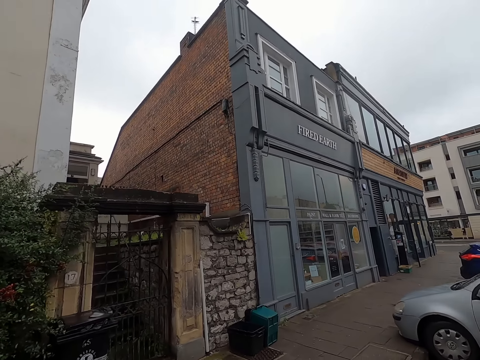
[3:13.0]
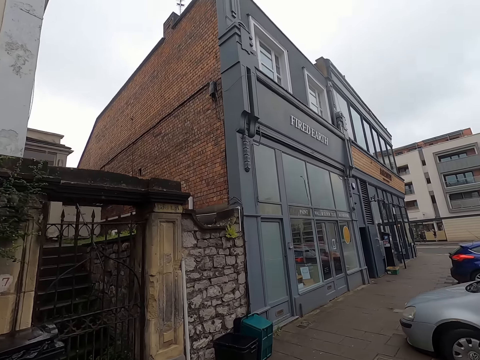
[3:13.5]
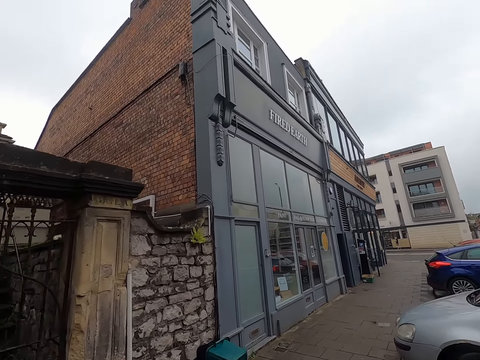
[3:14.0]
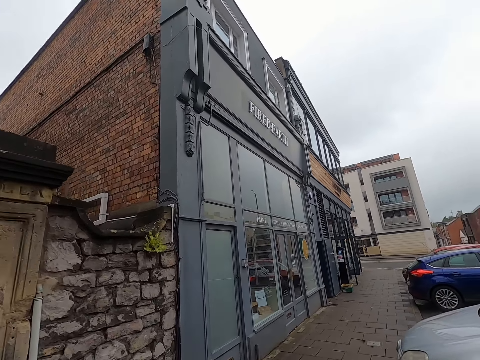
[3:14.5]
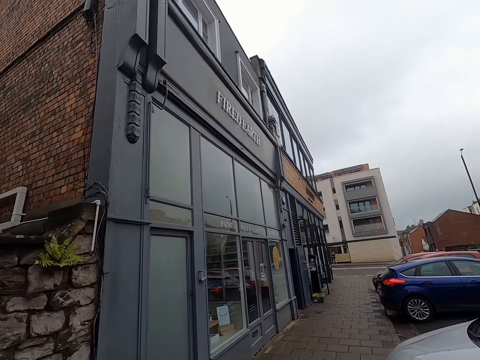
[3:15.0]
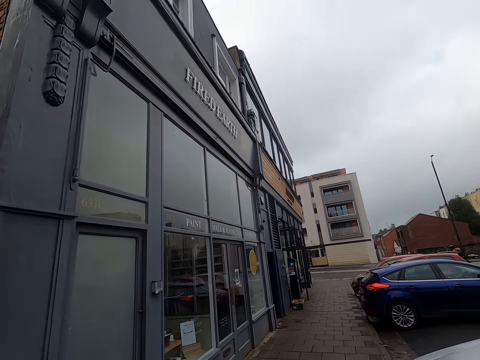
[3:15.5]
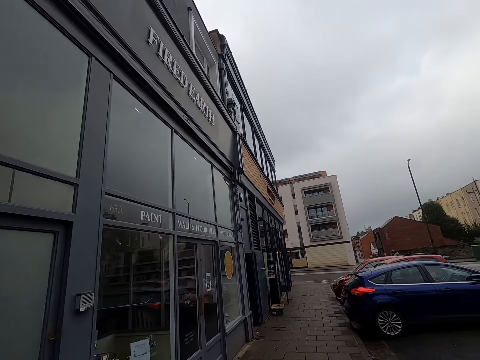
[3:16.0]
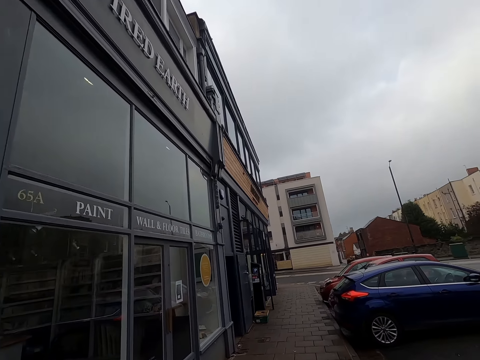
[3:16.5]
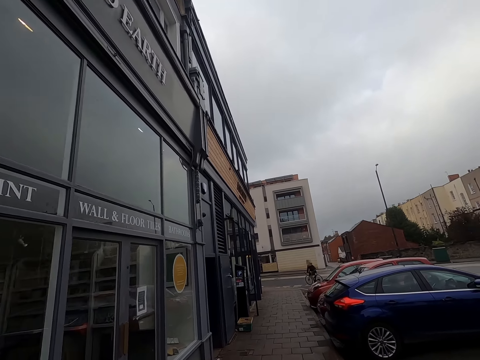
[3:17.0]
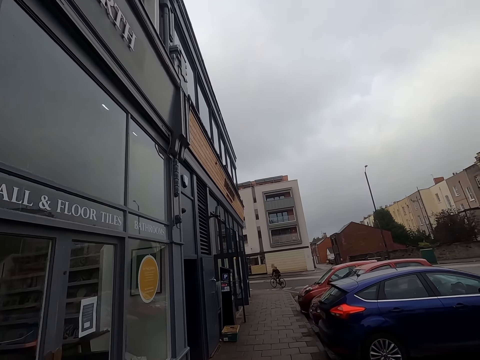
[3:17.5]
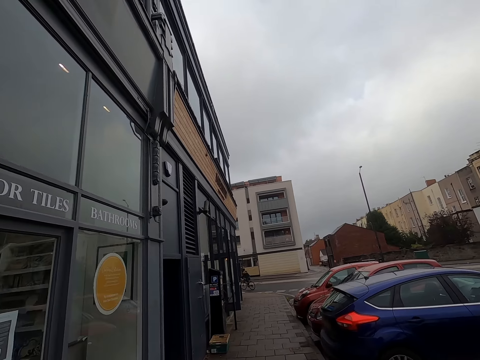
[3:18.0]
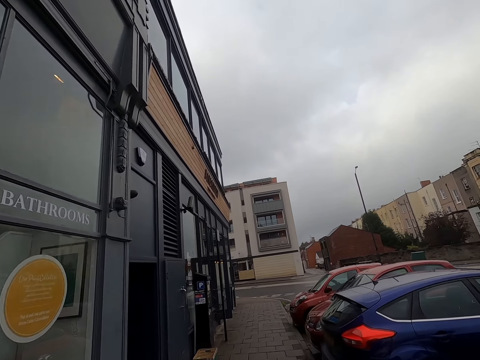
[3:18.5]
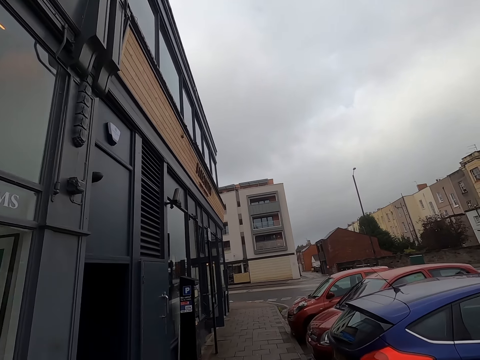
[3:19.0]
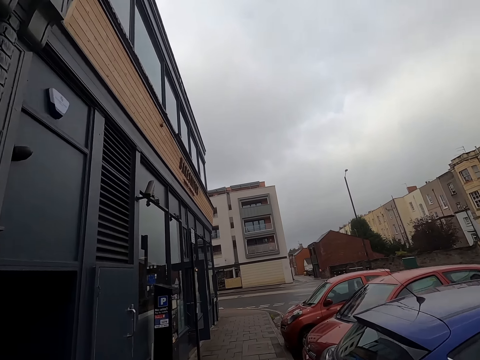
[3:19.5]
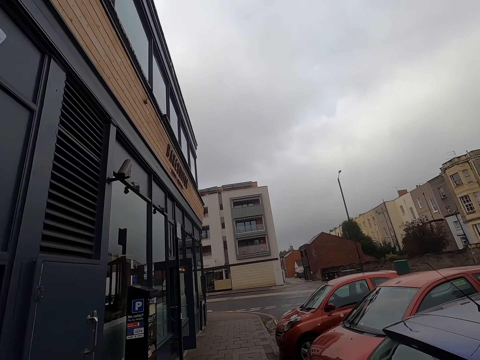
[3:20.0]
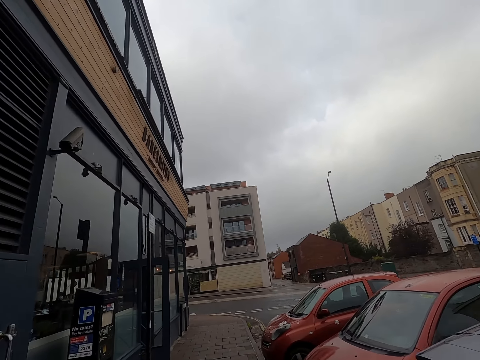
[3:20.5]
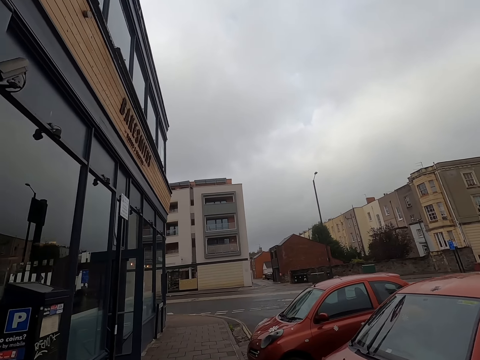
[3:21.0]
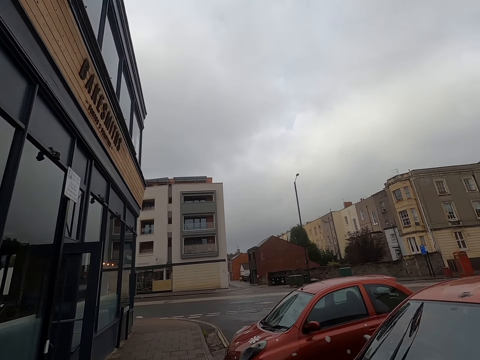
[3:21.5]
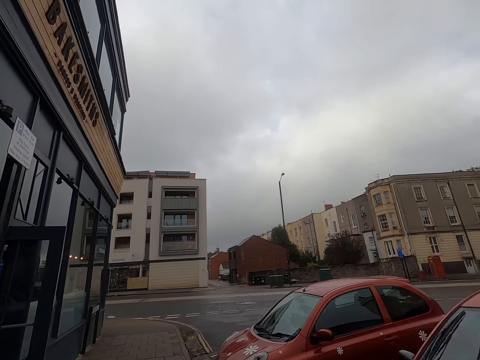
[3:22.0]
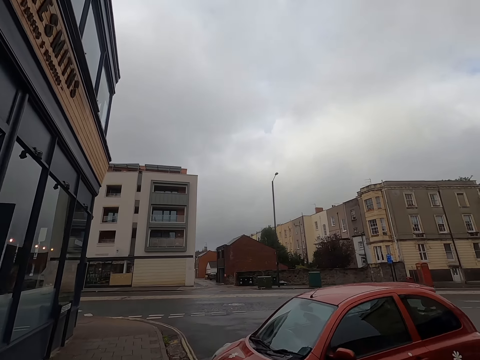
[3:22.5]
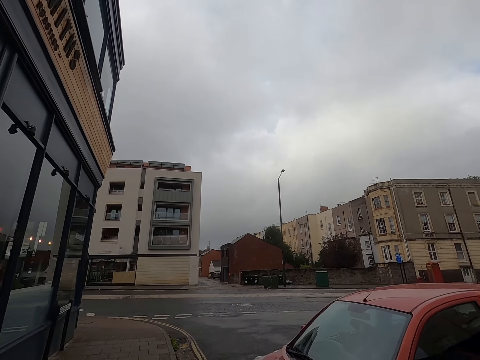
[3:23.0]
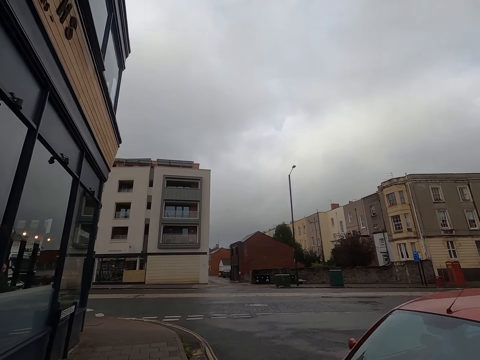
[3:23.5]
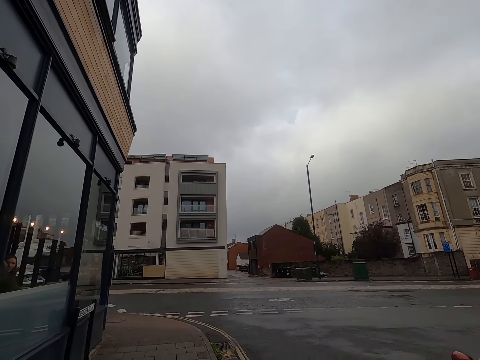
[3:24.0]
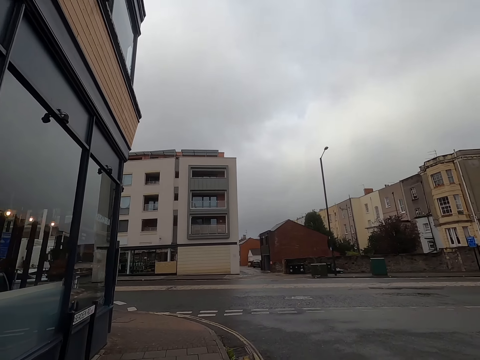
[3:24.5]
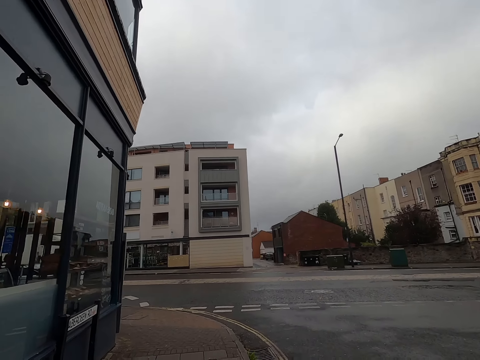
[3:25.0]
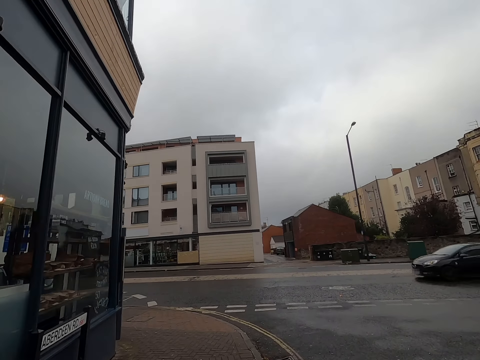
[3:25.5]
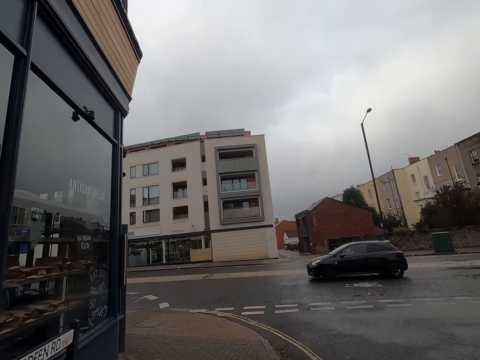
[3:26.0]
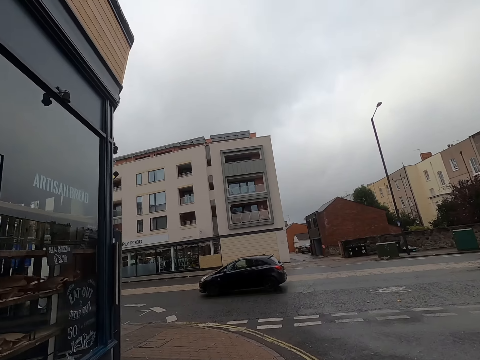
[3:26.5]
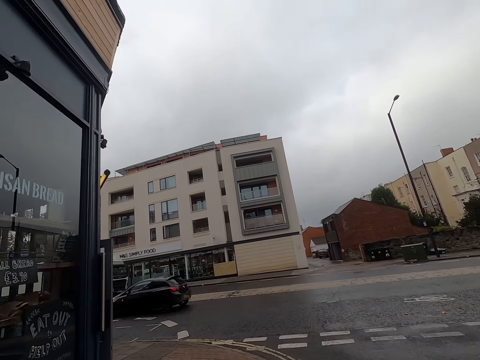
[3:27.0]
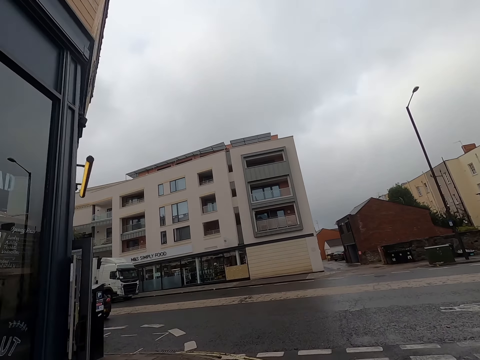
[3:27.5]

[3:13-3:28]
A black car drives past the camera wearer.

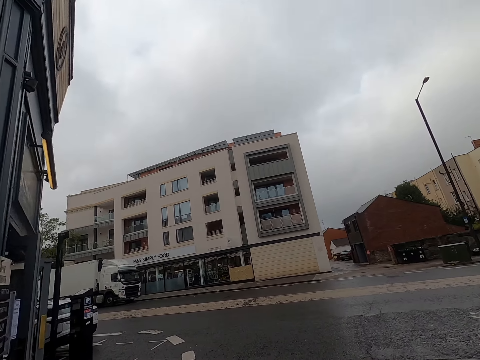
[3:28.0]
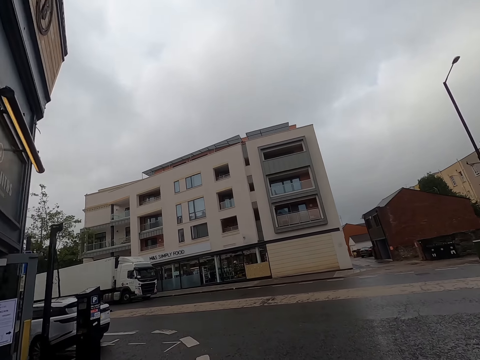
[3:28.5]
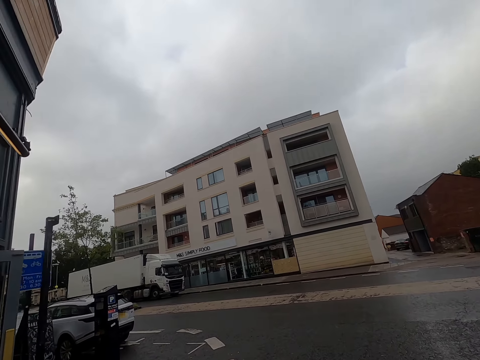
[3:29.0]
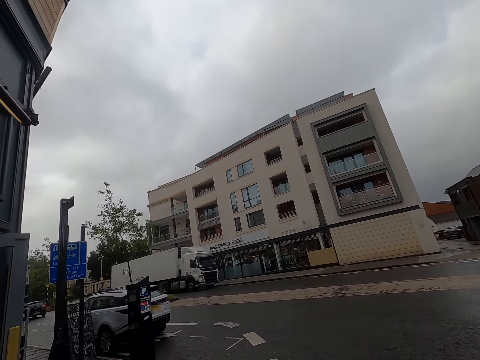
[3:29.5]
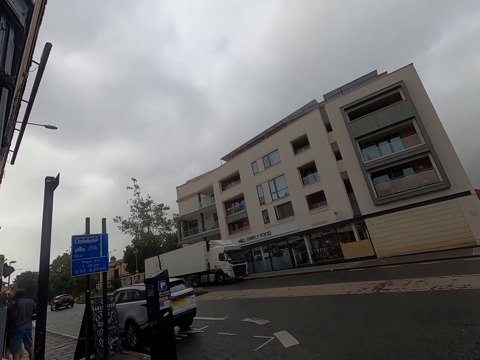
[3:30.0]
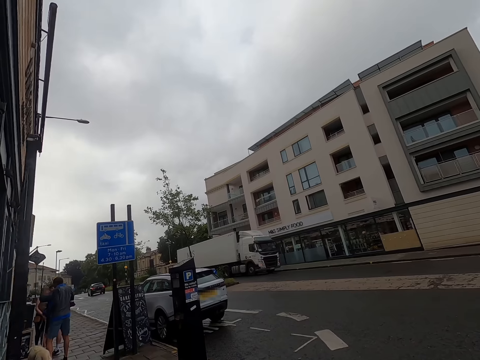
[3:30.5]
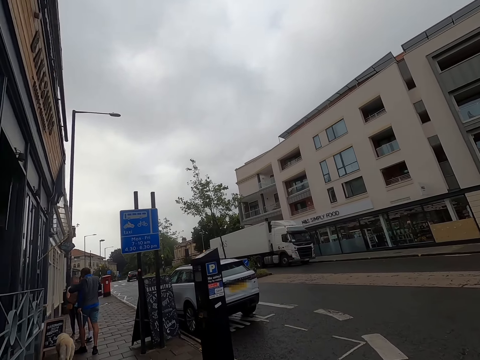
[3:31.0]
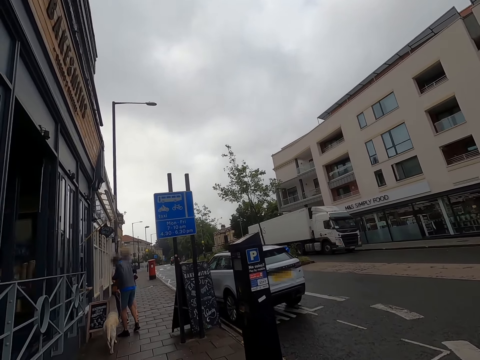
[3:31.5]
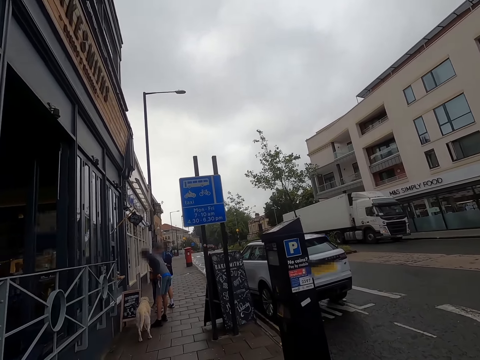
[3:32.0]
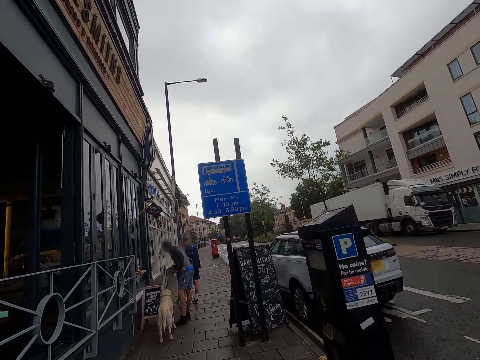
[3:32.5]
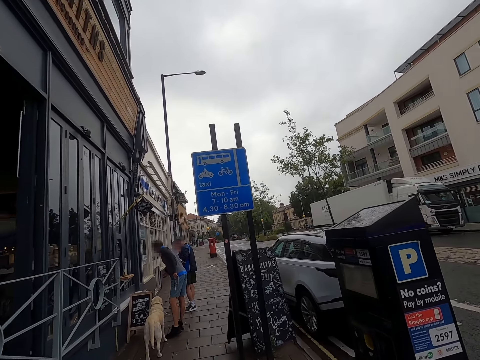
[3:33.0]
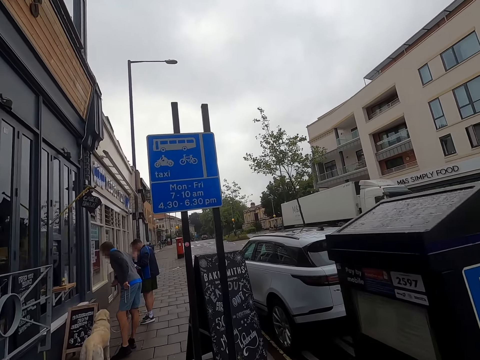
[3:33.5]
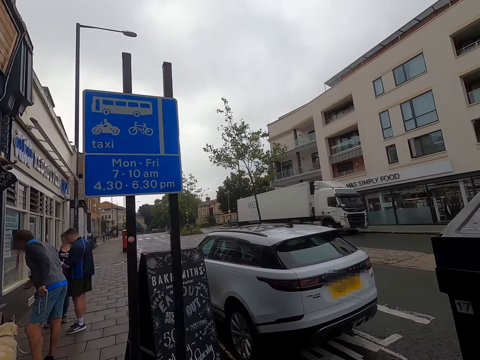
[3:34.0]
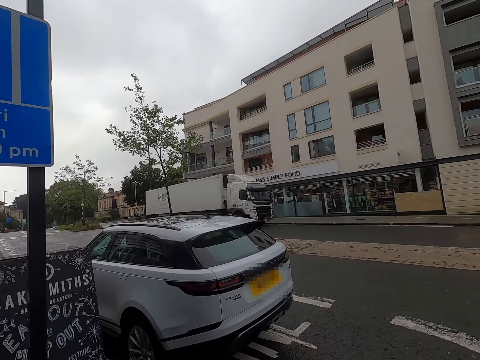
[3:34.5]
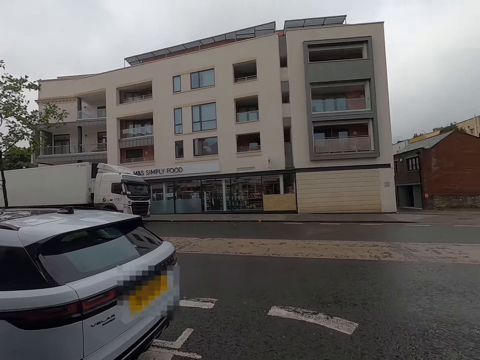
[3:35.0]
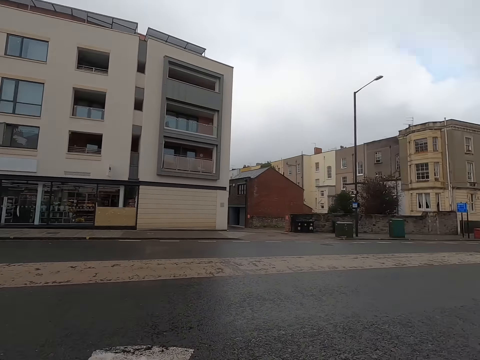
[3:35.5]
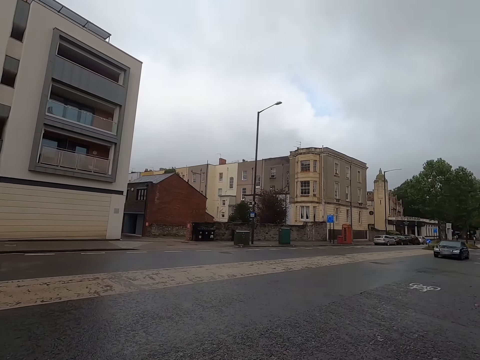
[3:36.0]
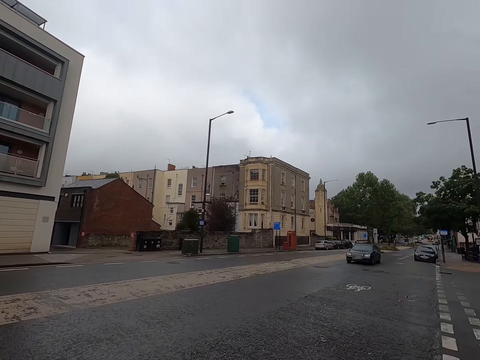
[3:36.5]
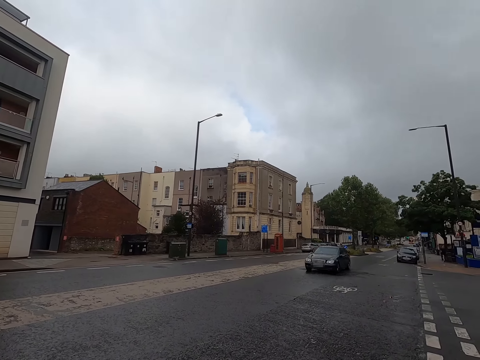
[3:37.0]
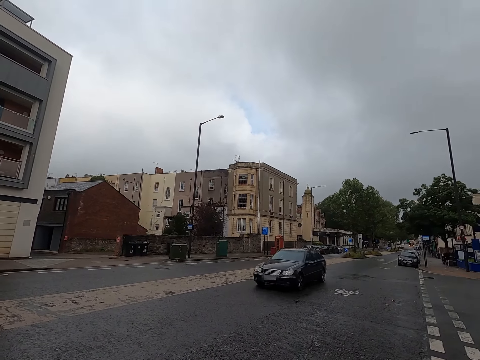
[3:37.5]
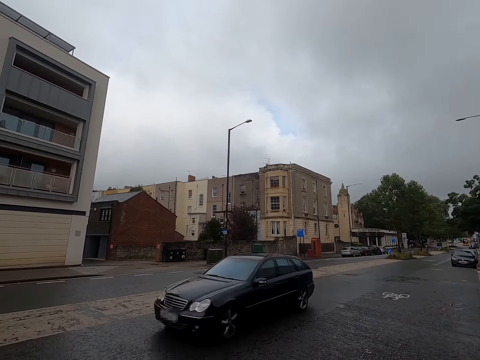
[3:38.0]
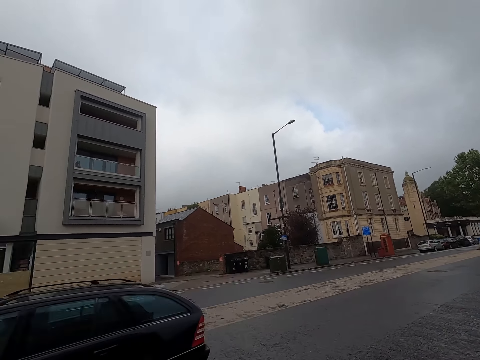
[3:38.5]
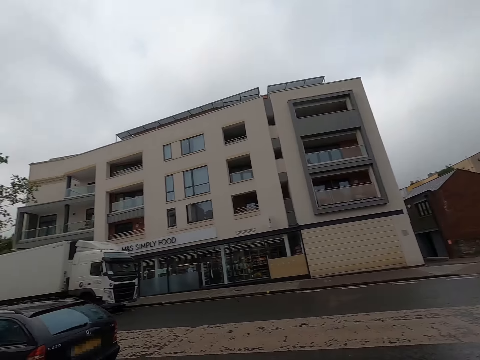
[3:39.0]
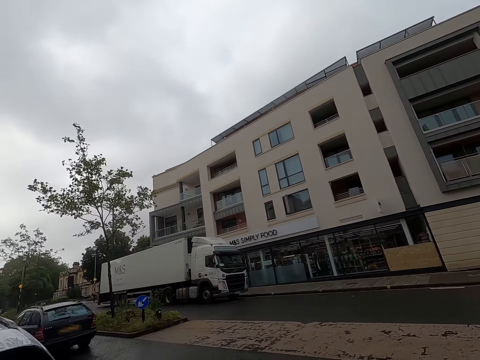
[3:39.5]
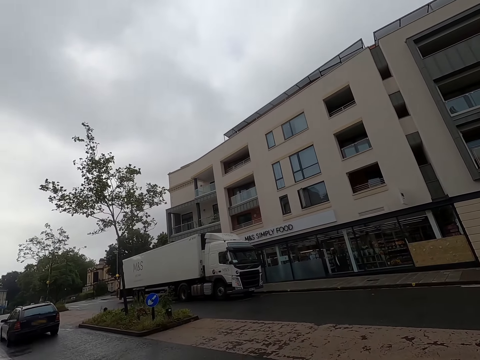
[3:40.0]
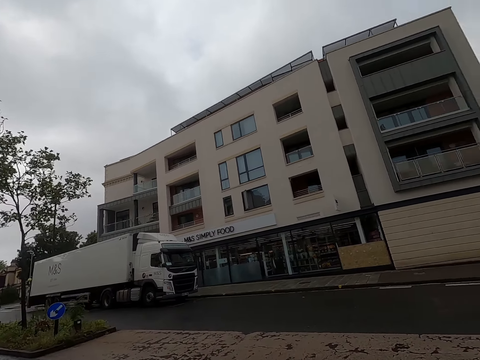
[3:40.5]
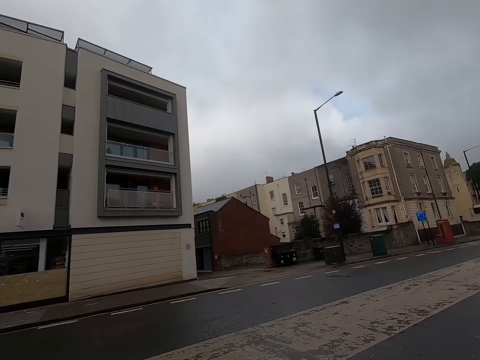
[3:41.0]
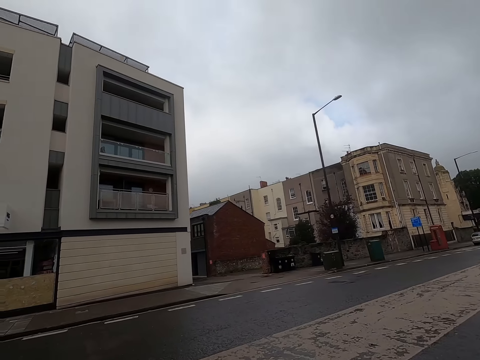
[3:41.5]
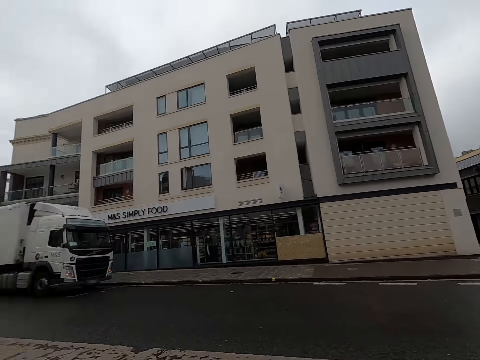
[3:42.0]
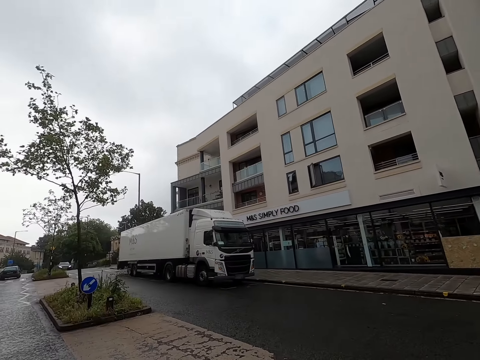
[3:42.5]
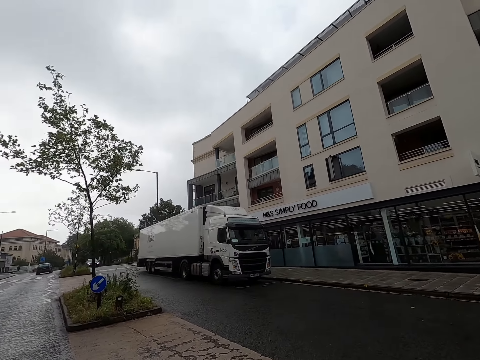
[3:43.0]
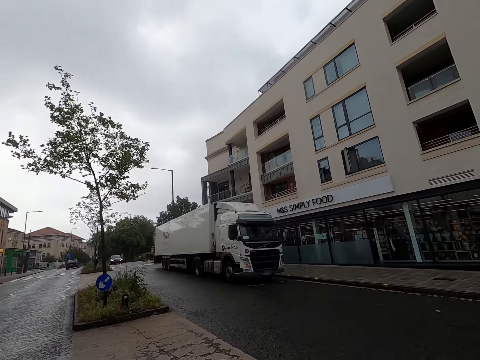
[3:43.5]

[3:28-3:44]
The camera wearer turns left. They walk past a man, walk past a woman, and walk past another man. A black car drives past the camera wearer. The camera wearer walks across the road.
